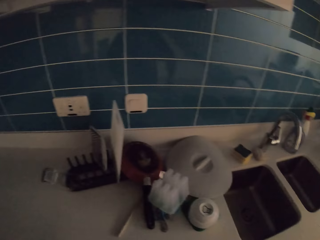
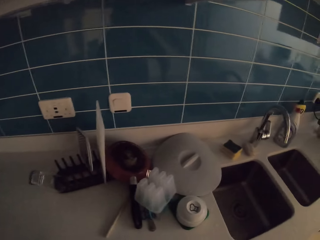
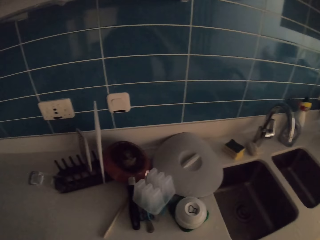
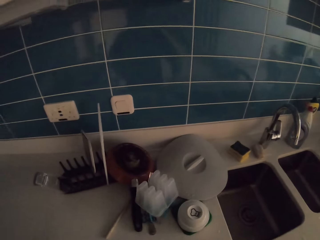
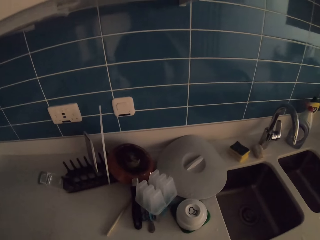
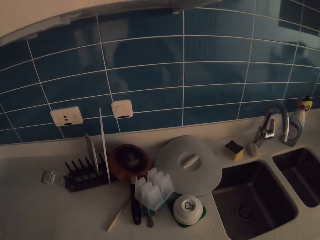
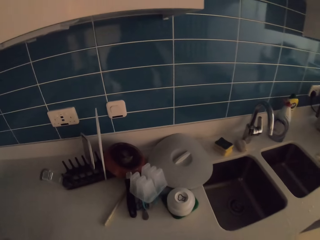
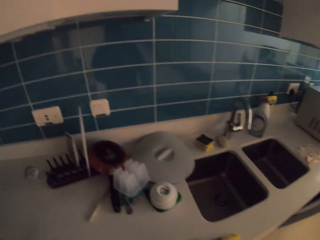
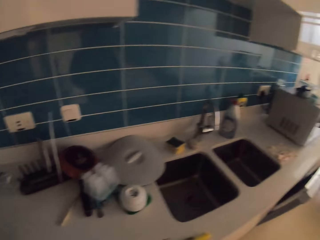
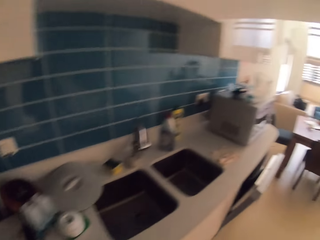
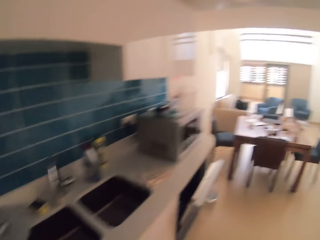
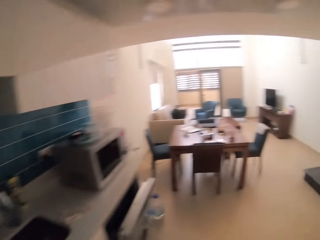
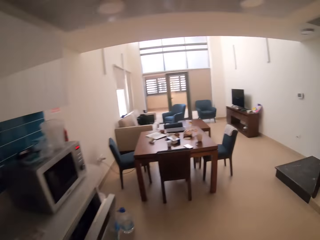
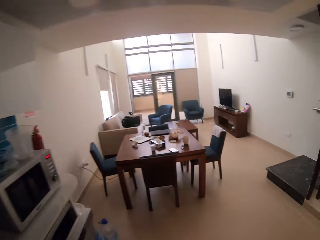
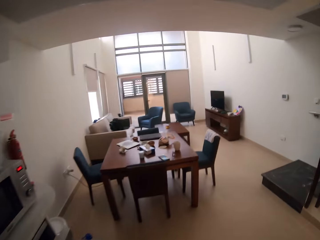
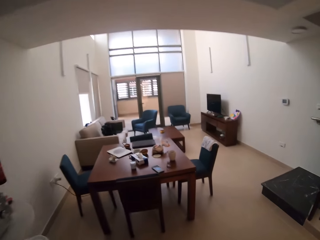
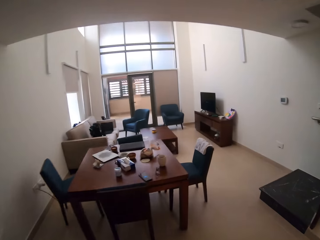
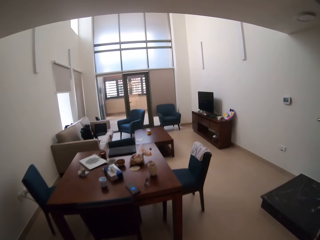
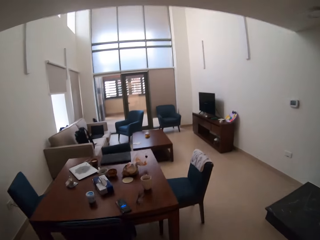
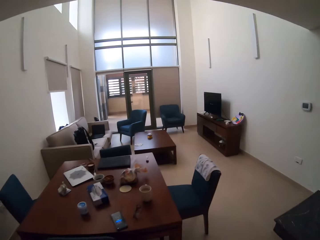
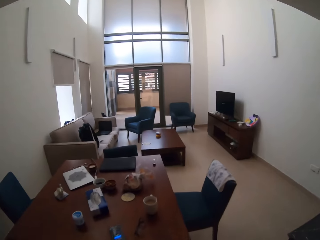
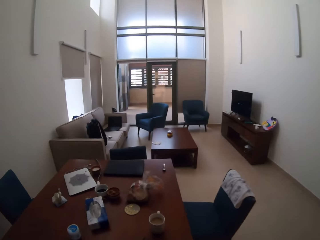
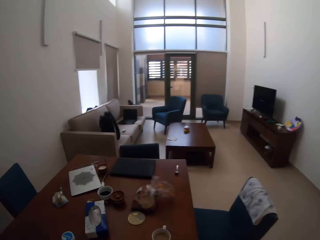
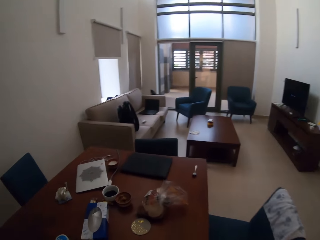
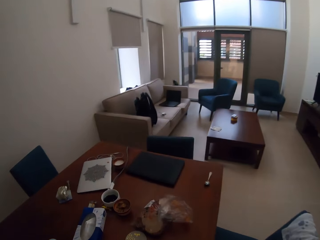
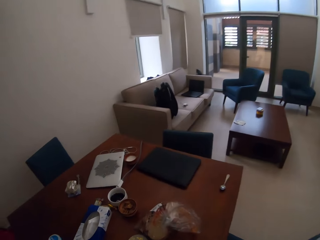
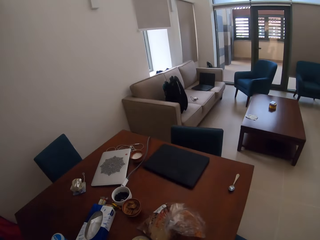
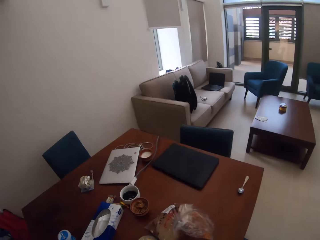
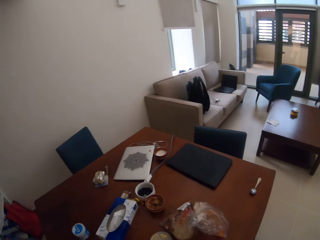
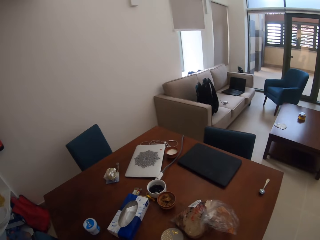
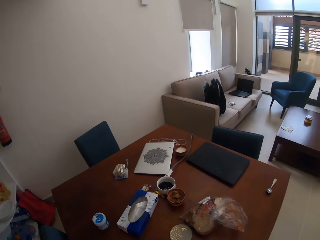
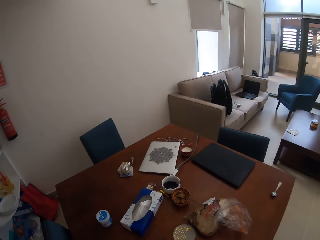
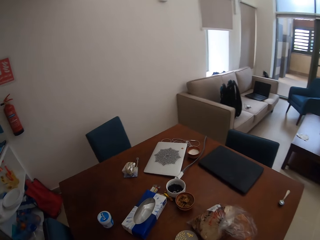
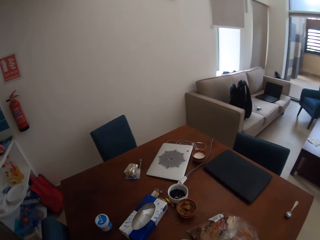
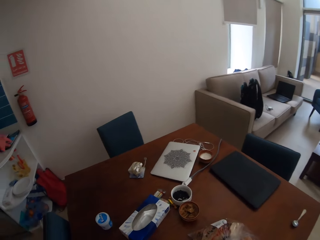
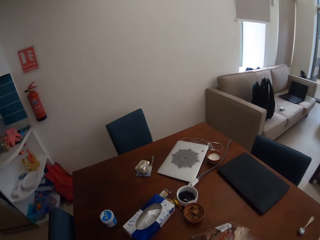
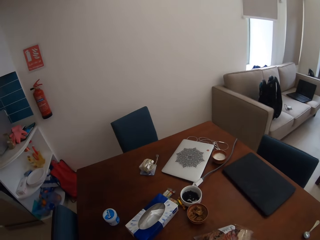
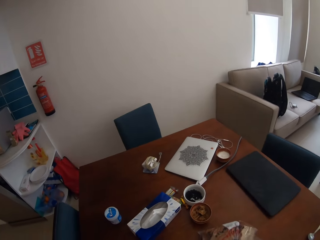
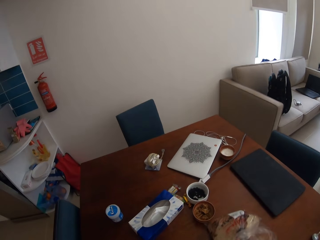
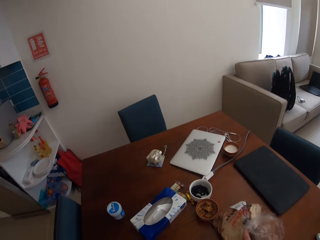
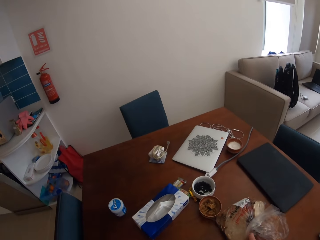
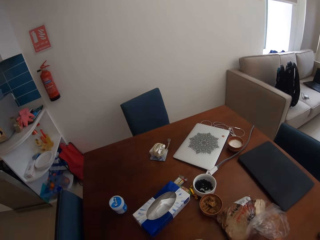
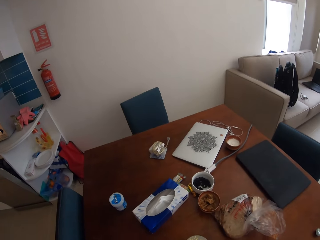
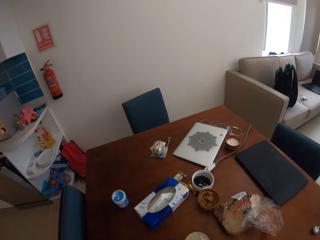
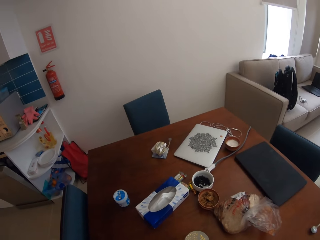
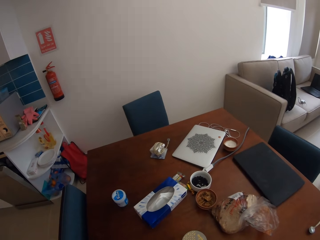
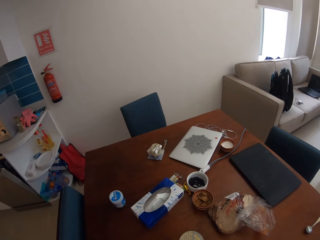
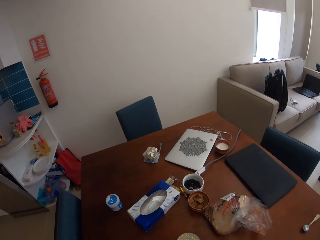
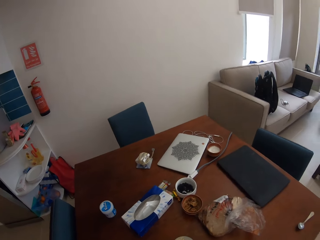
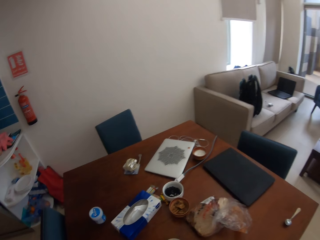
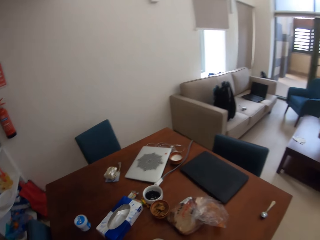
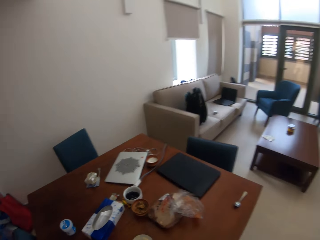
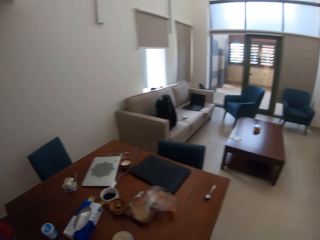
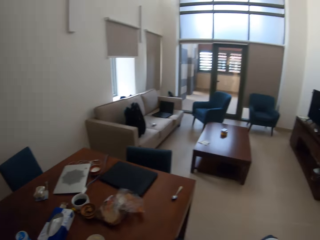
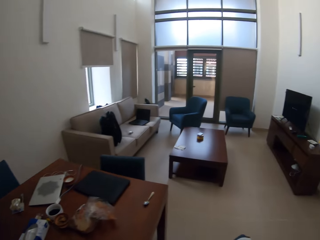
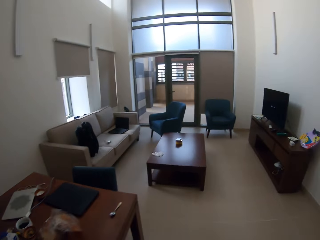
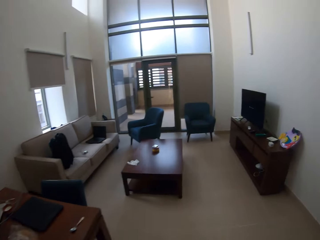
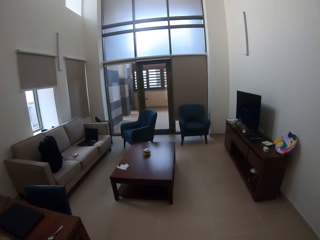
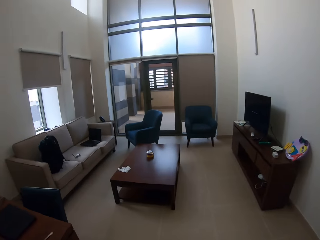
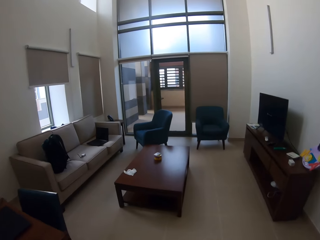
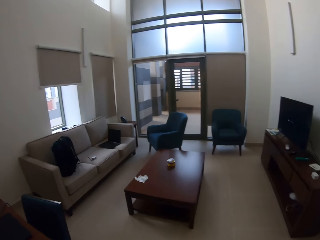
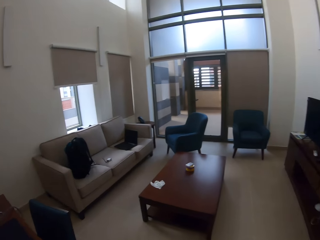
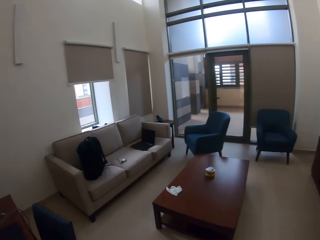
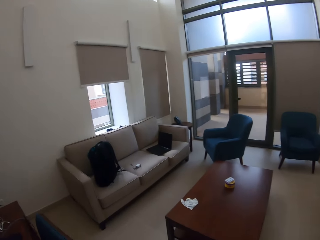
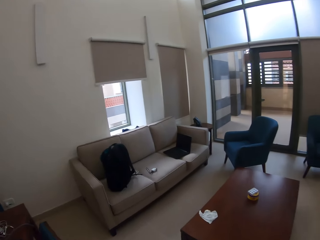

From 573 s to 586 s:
The camera wearer walks to the dining. They stand at the dining. They move a packet of bread on the table. They walk around.

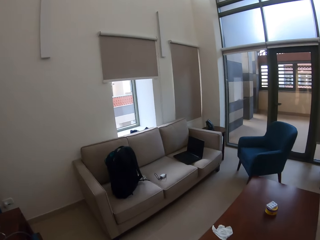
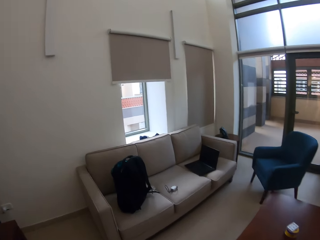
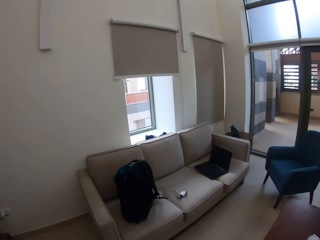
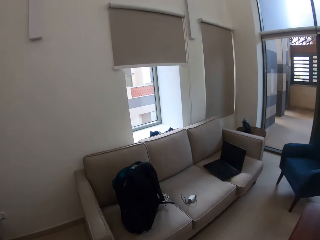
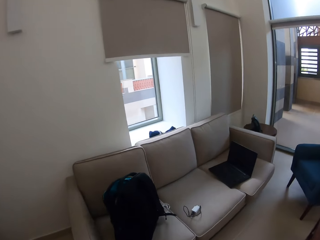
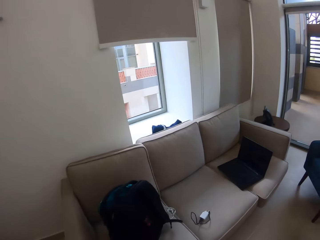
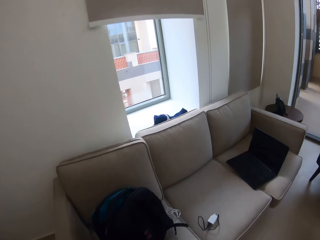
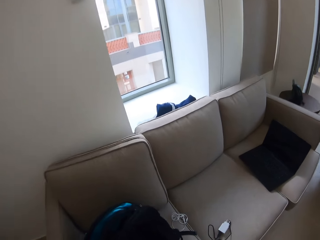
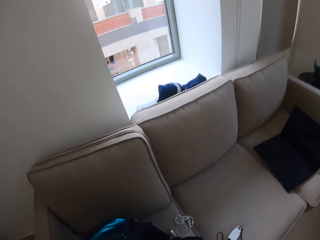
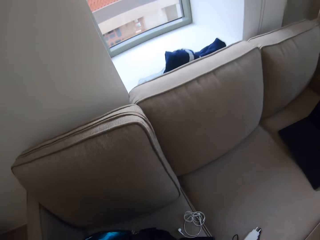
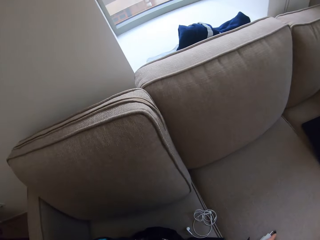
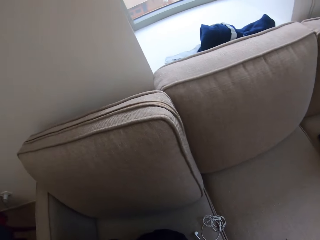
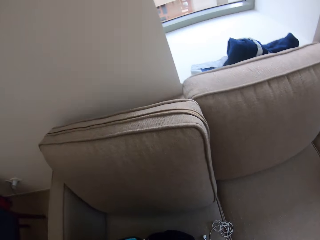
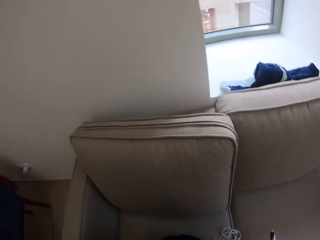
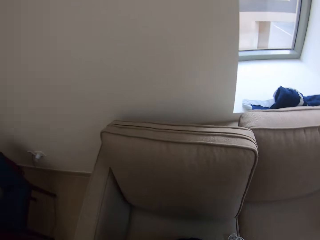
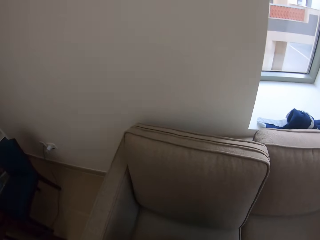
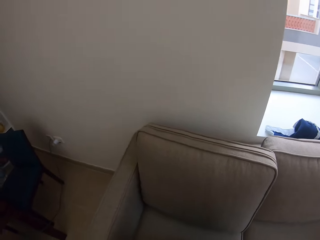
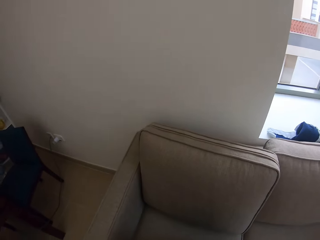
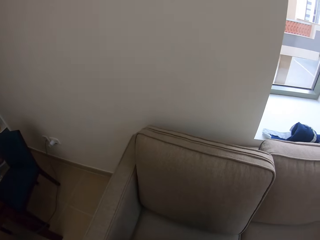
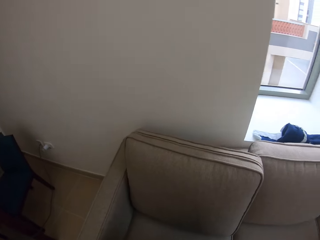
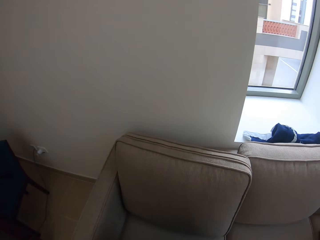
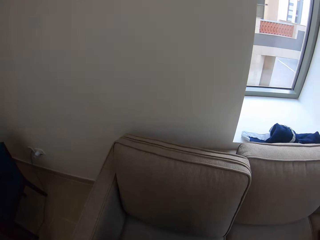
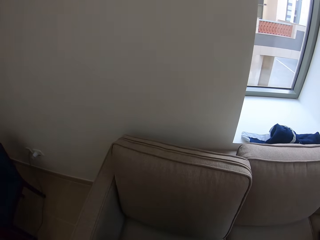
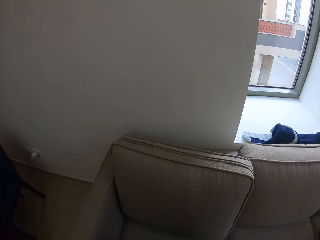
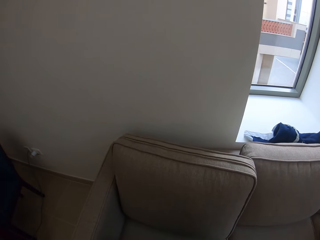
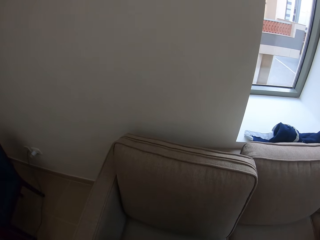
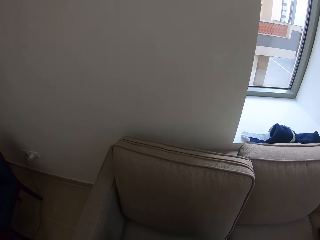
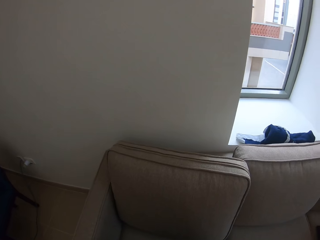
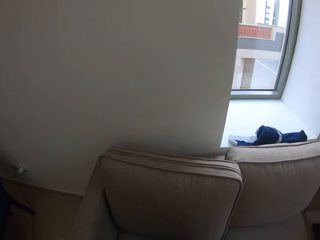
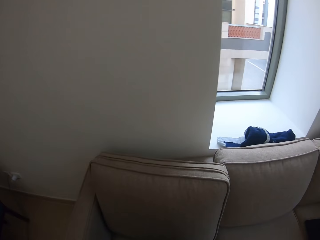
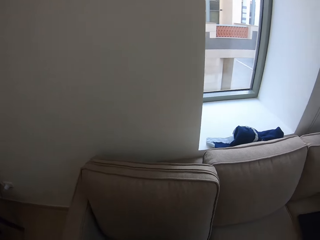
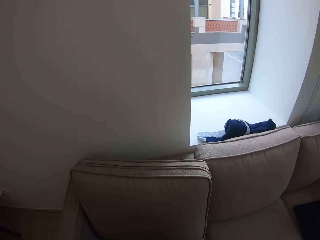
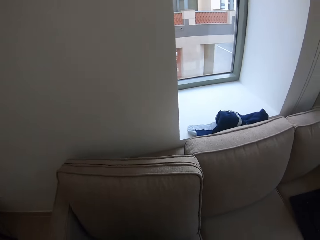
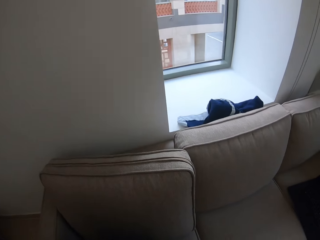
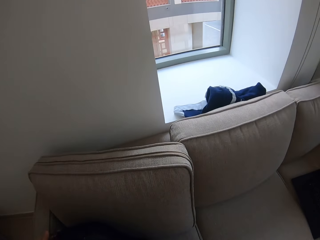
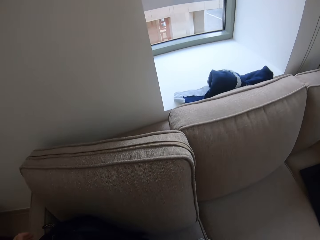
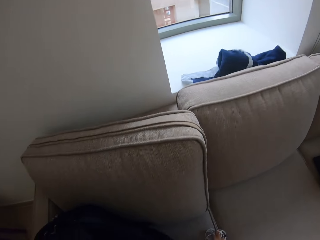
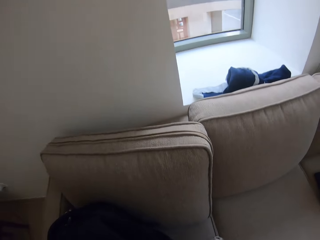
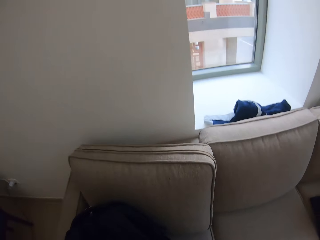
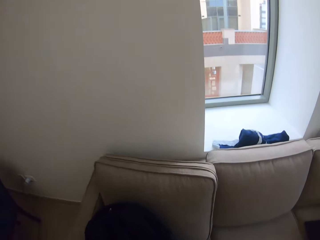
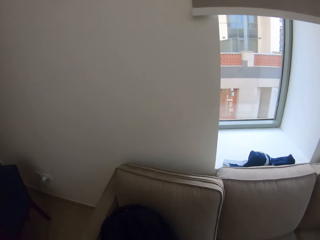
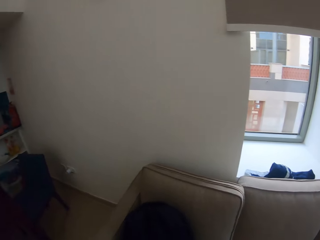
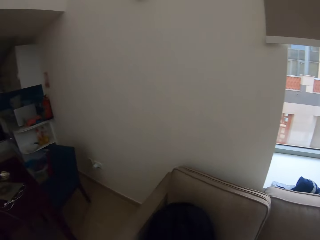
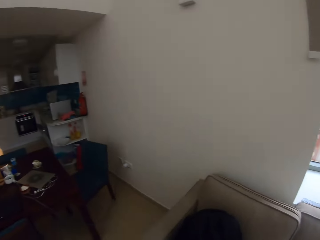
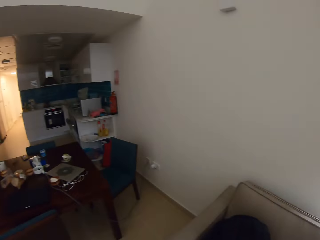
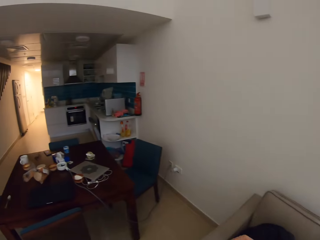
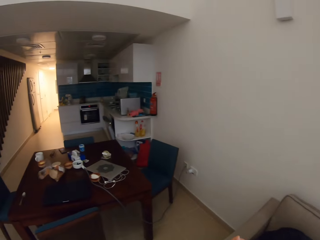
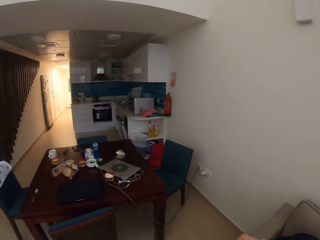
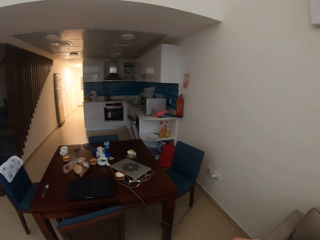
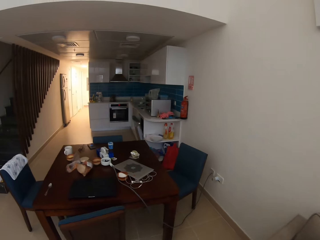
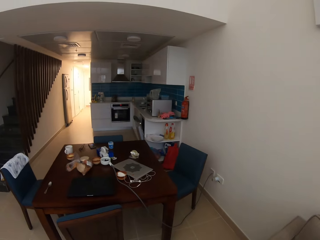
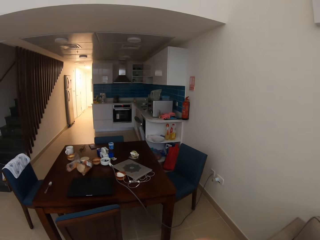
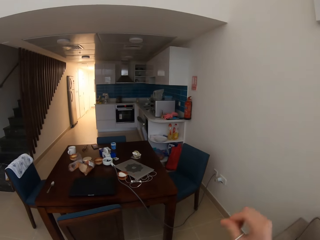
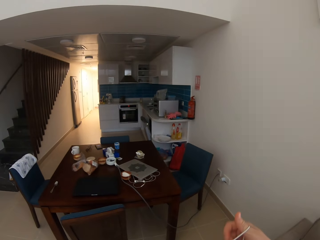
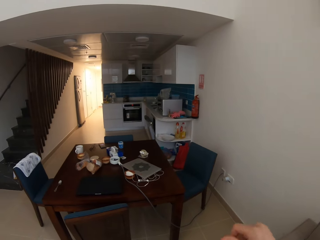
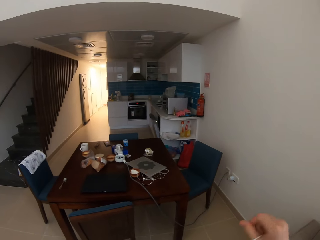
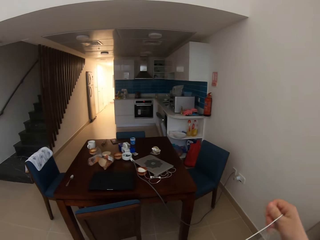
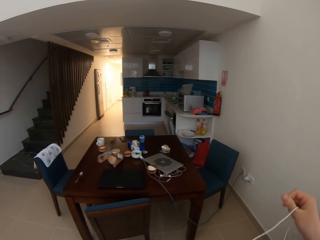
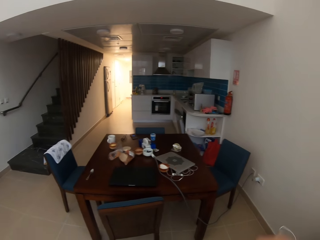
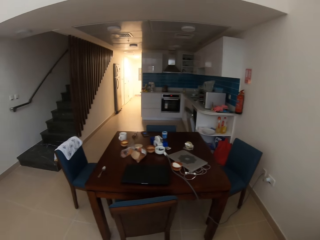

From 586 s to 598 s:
The camera wearer walks to the couch. They touch a bag on the couch. They open the bag, close the bag and let go of the bag. They turn around. They straighten a cable.
